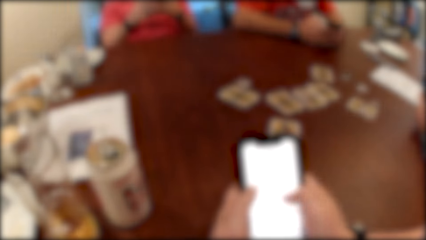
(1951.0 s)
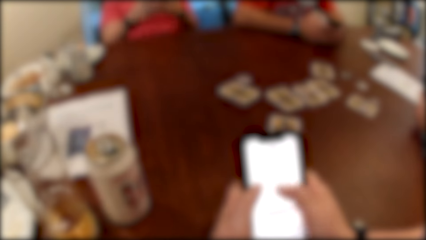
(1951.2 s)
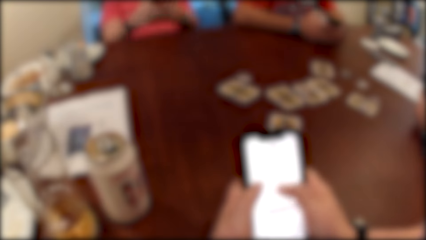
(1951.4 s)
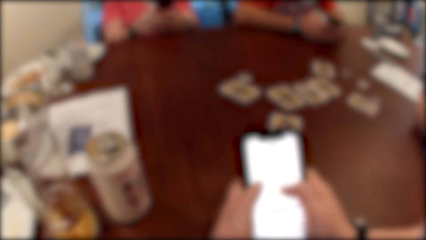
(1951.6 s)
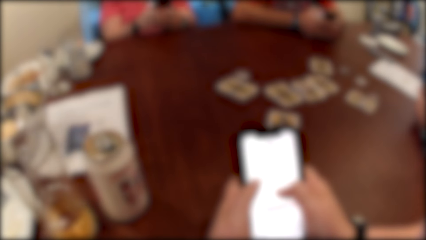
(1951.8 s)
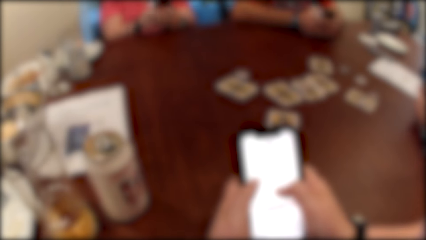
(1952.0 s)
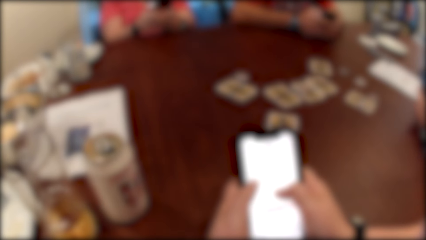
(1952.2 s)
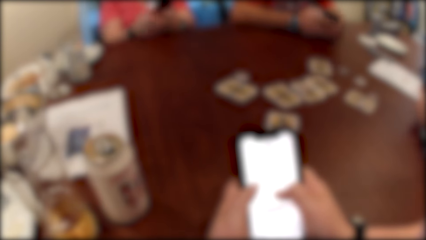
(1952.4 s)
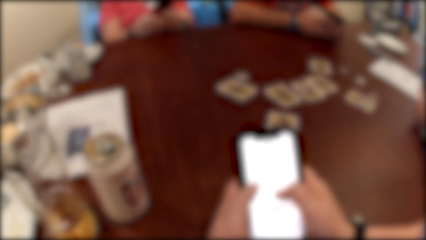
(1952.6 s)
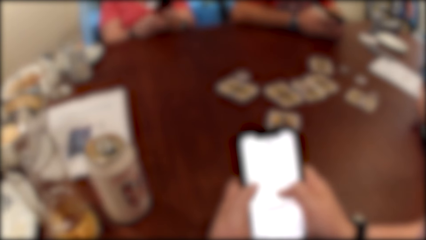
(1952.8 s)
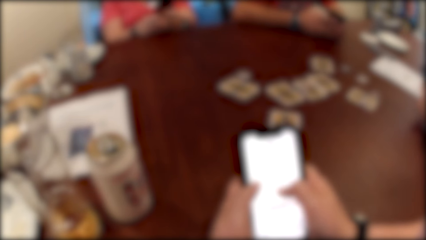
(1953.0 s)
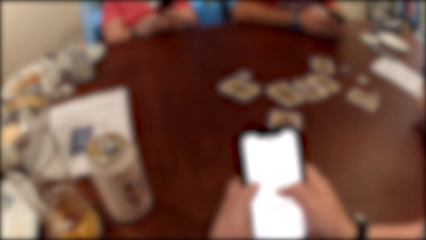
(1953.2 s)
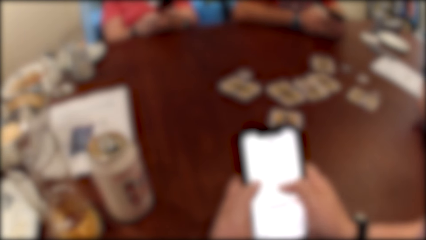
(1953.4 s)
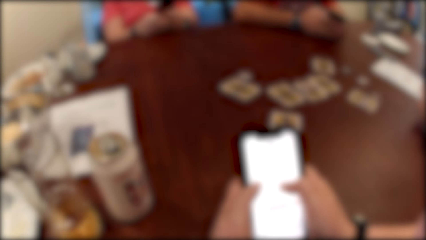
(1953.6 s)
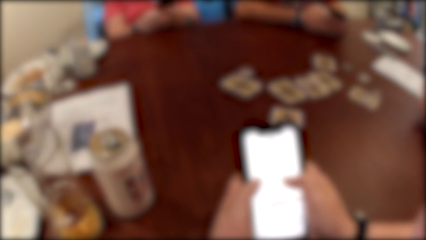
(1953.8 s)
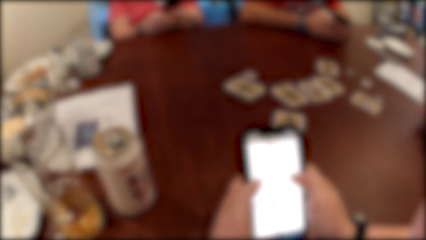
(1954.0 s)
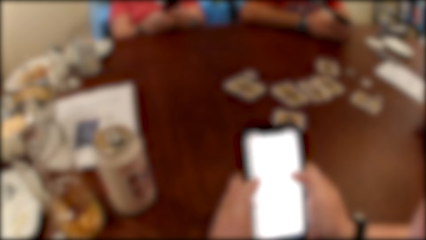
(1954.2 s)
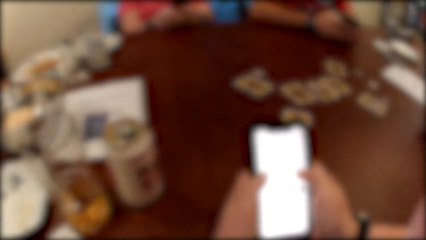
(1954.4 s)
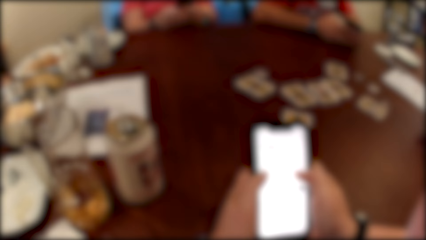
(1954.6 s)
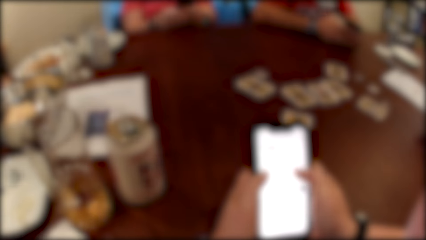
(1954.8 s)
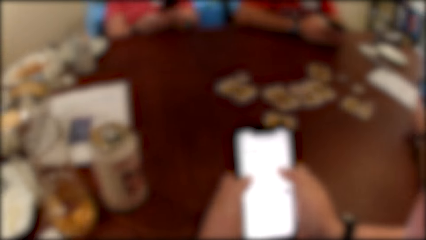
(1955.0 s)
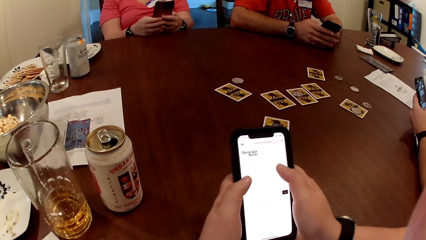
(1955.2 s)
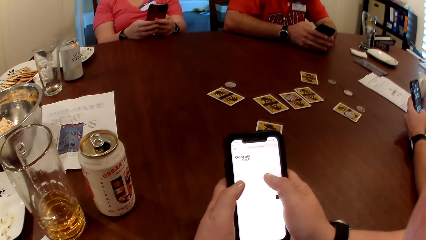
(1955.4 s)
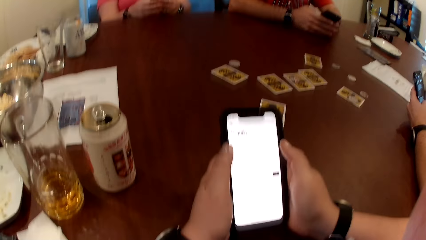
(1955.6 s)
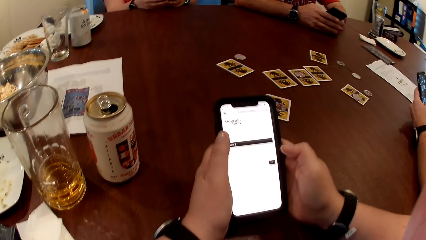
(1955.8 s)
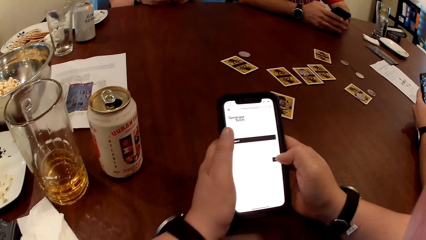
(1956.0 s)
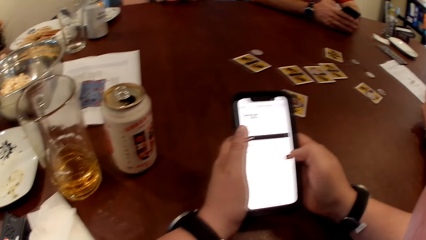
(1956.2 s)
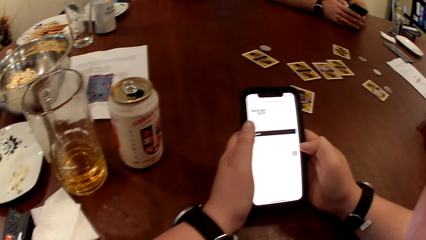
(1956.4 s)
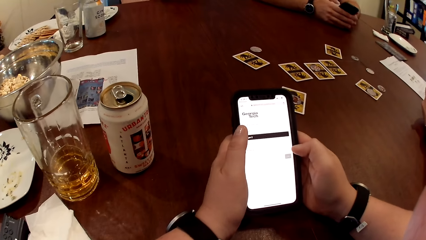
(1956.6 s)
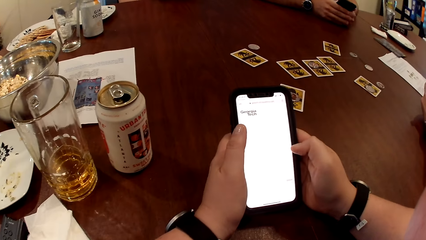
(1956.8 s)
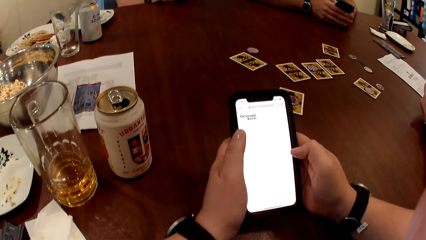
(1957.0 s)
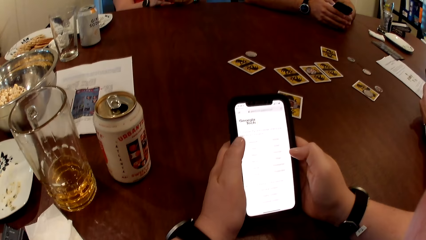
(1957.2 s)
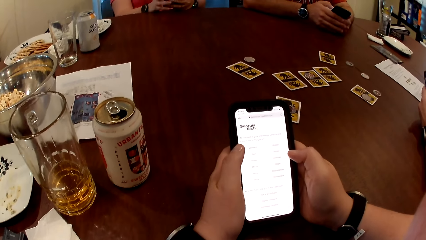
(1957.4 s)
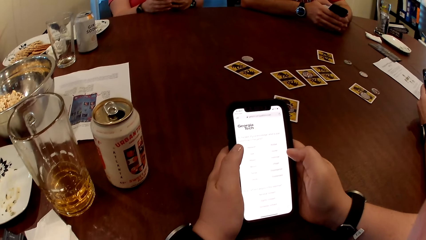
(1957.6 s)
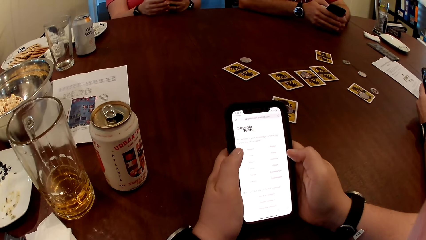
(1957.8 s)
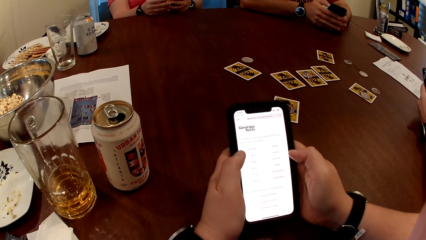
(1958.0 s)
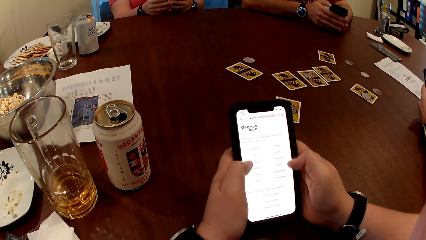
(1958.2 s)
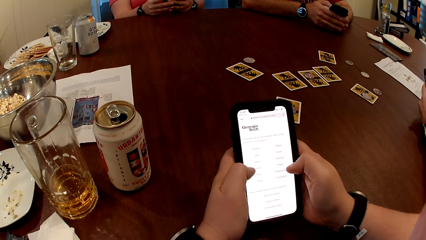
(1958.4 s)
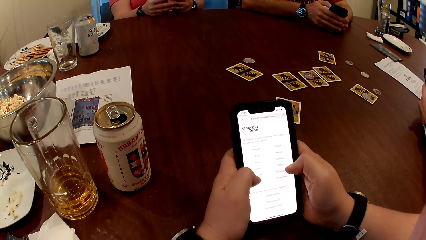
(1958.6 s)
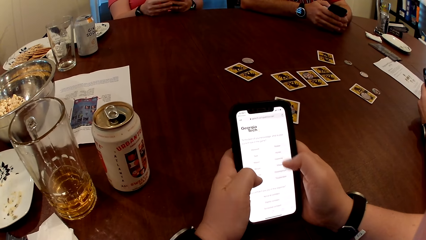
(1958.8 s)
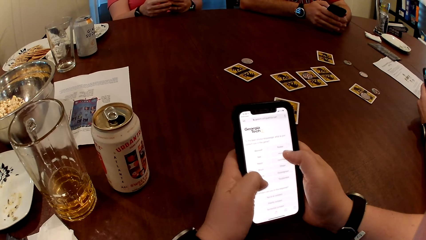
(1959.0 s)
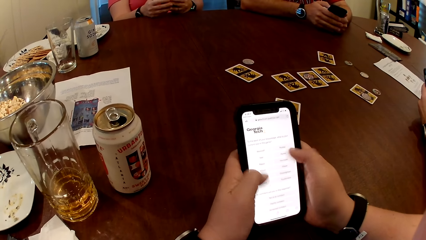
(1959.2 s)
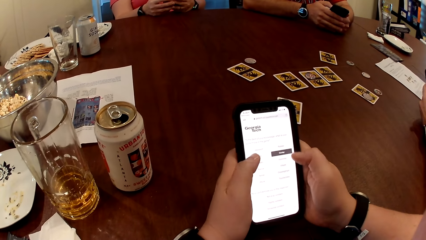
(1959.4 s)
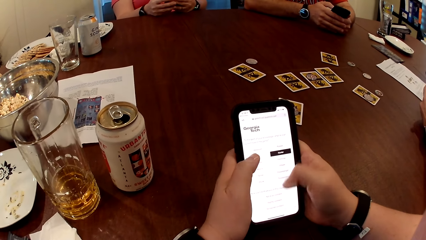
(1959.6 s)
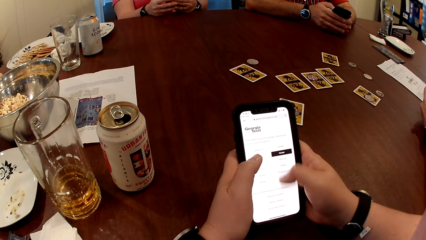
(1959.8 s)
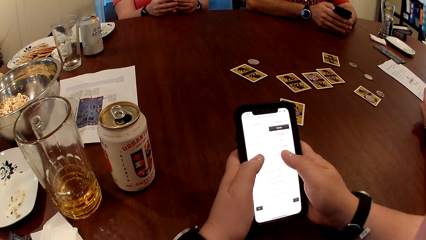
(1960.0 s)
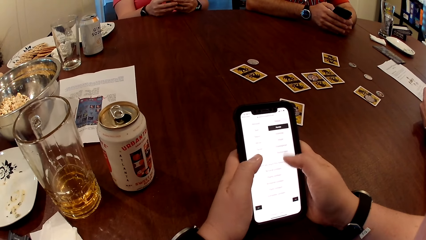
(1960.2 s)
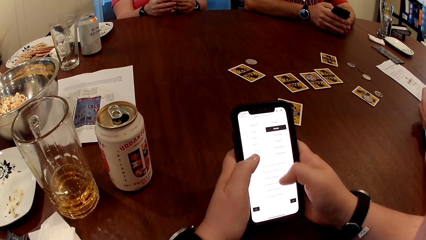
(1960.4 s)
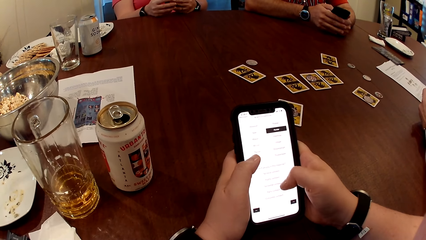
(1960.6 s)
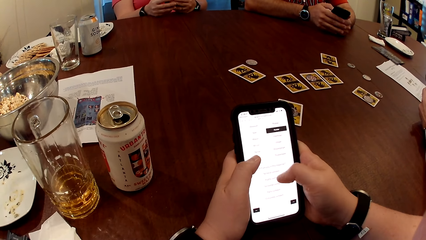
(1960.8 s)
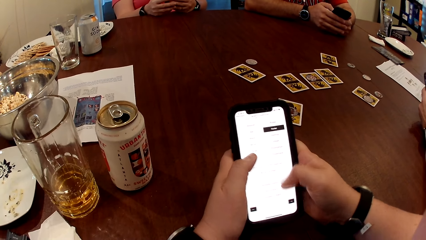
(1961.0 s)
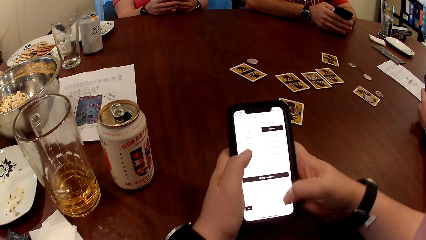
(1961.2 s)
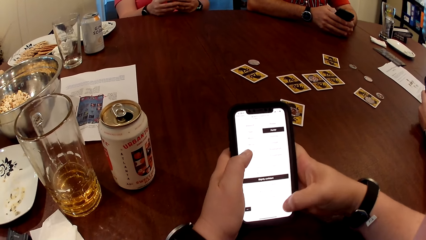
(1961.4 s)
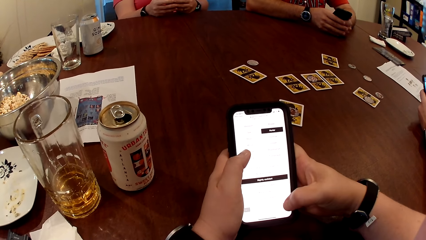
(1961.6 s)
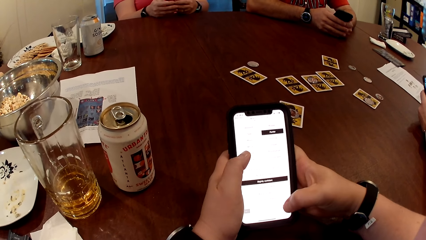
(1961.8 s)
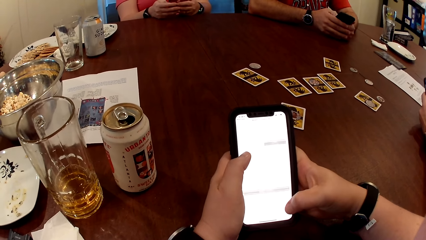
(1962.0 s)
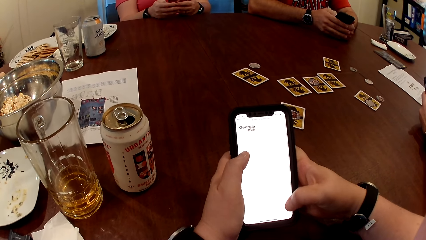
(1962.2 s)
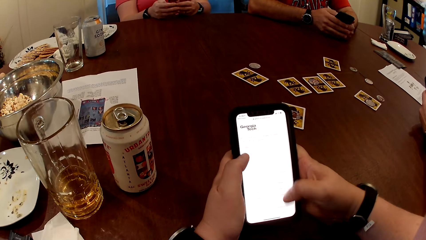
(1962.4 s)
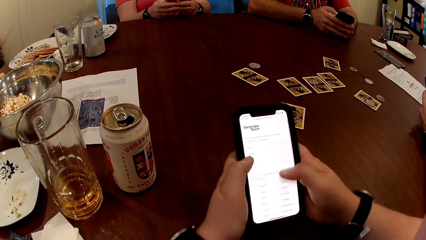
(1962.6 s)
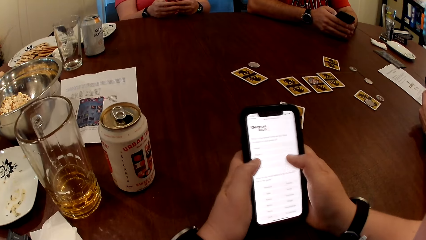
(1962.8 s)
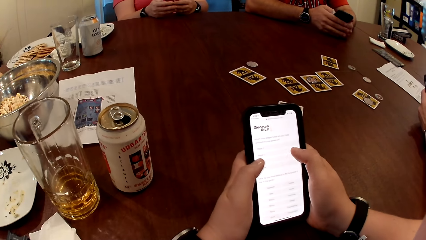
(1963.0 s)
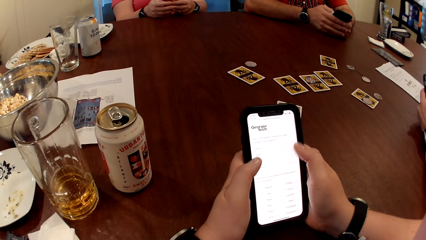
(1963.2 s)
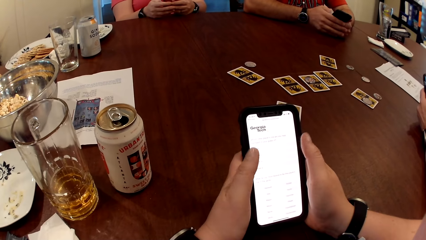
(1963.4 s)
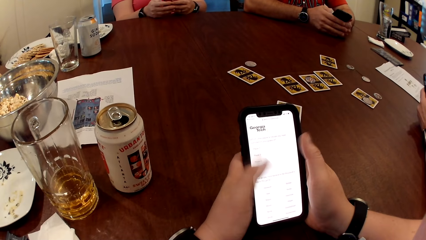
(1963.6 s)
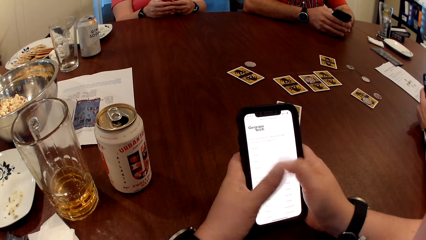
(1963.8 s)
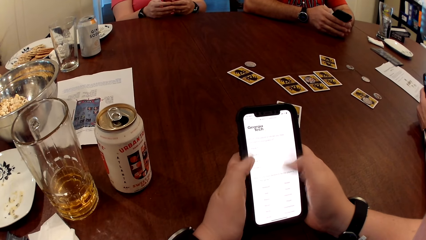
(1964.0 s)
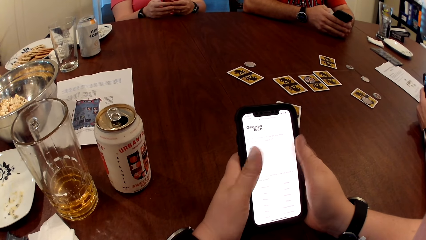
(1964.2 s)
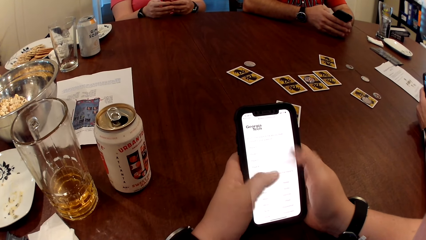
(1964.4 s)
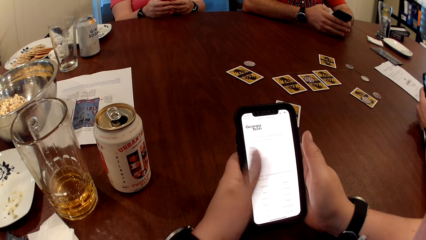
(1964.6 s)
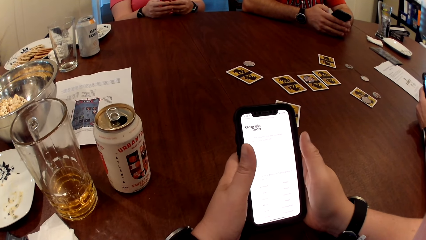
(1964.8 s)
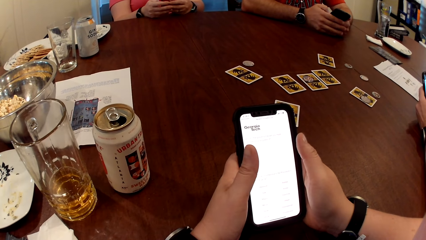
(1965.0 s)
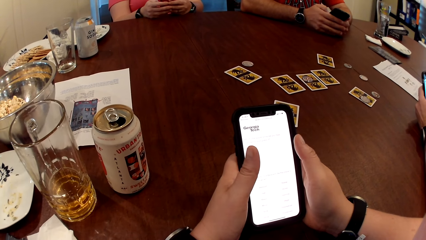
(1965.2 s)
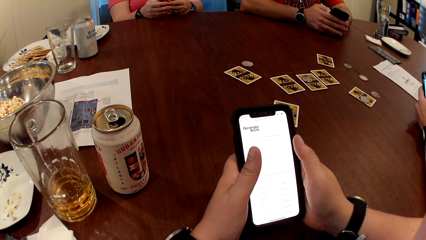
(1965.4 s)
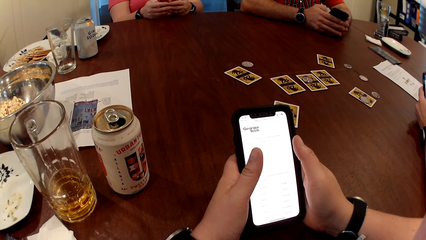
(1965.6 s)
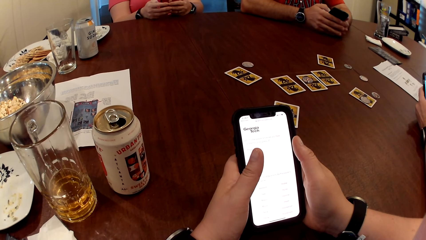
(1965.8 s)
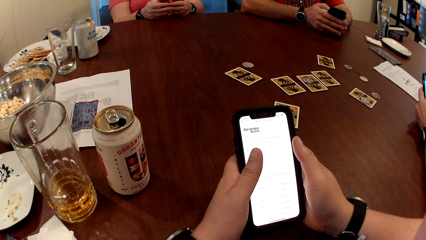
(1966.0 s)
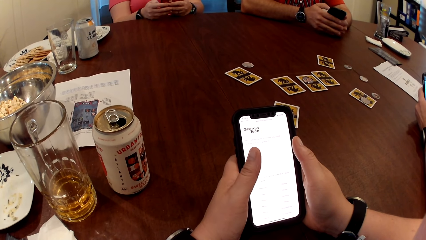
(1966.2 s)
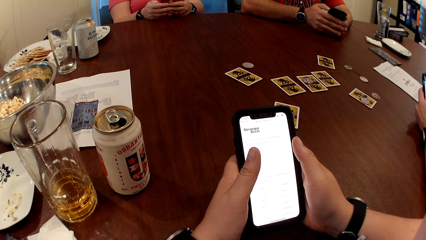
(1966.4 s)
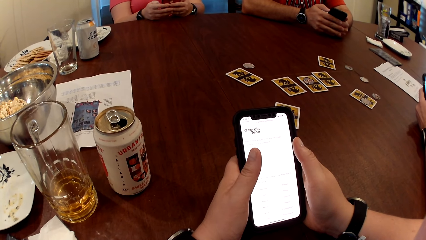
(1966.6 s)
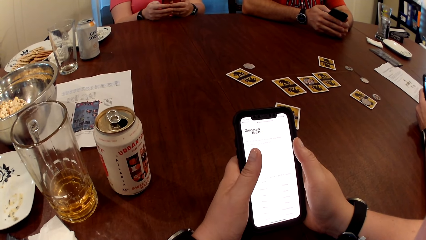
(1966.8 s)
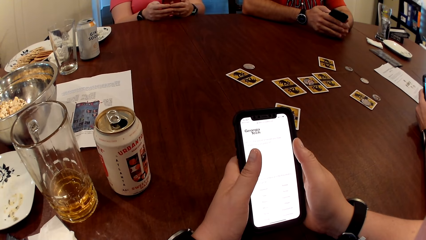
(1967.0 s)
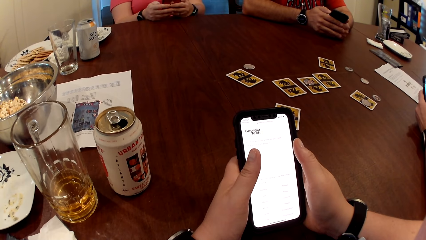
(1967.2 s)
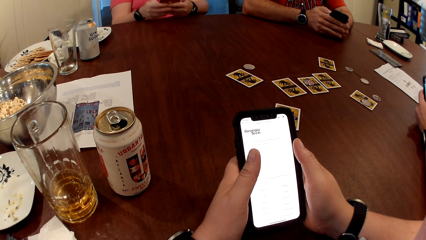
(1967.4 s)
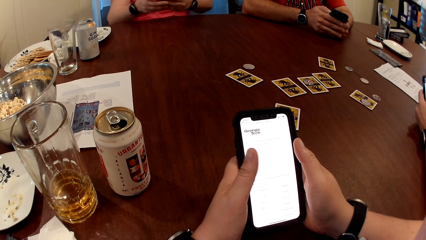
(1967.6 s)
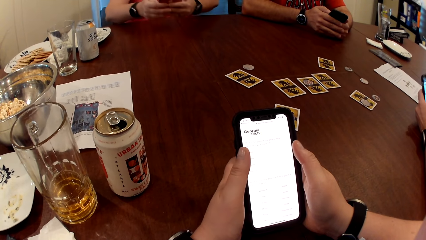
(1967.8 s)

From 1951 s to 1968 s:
The camera wearer converses.
